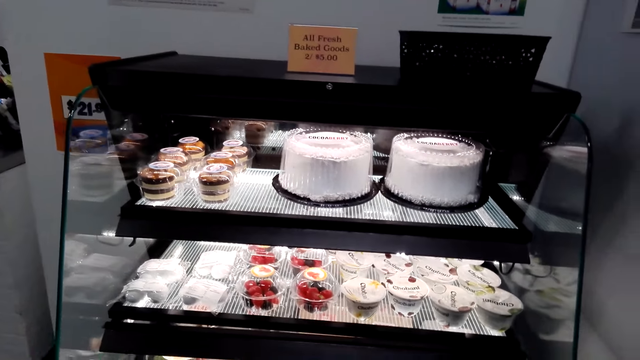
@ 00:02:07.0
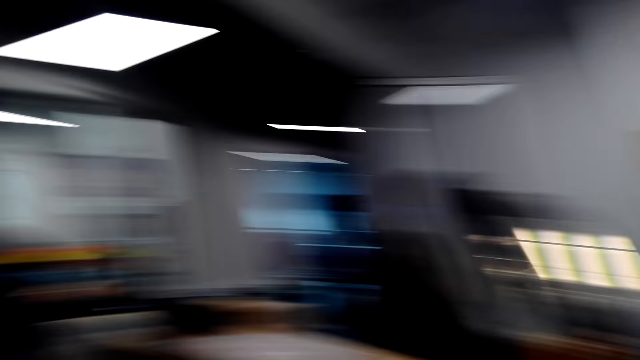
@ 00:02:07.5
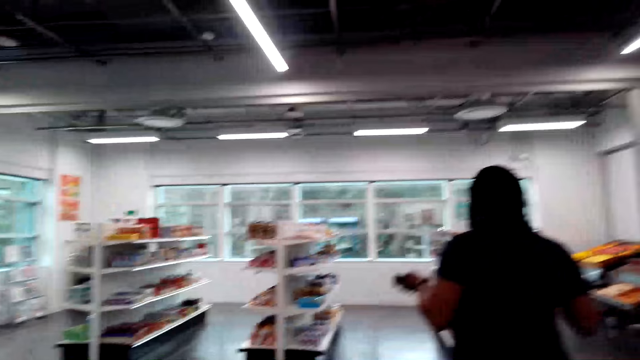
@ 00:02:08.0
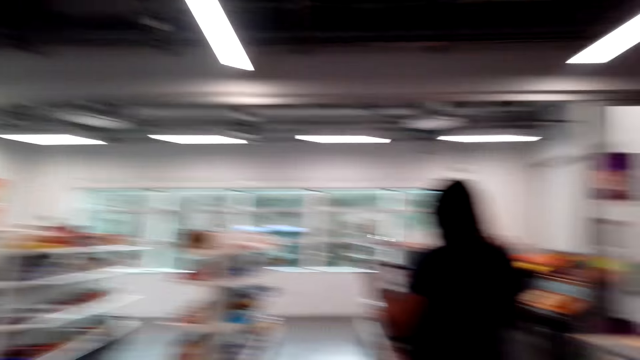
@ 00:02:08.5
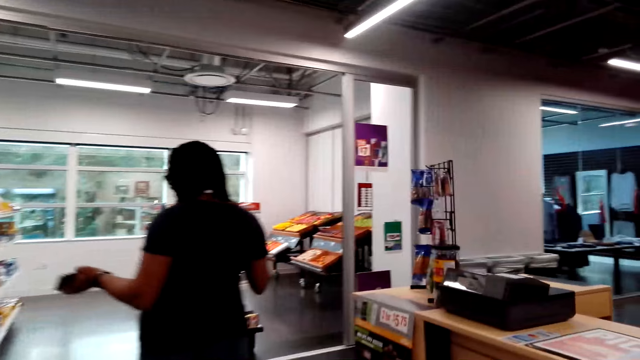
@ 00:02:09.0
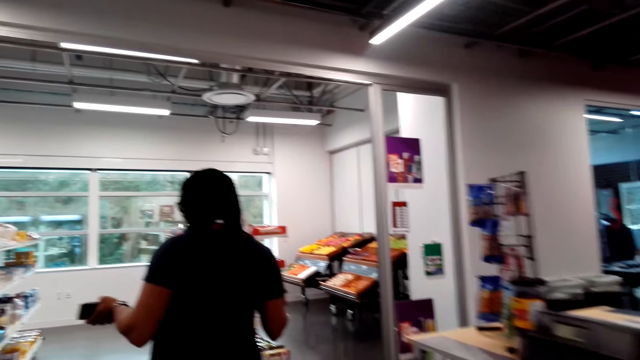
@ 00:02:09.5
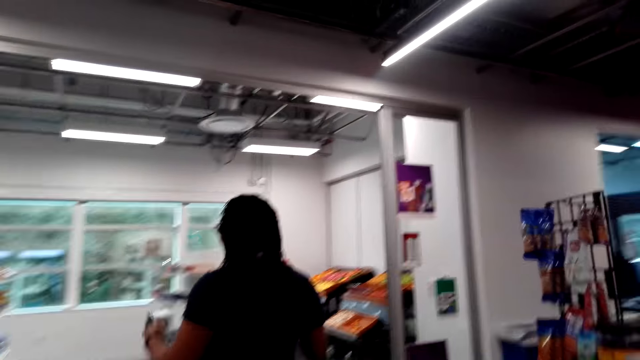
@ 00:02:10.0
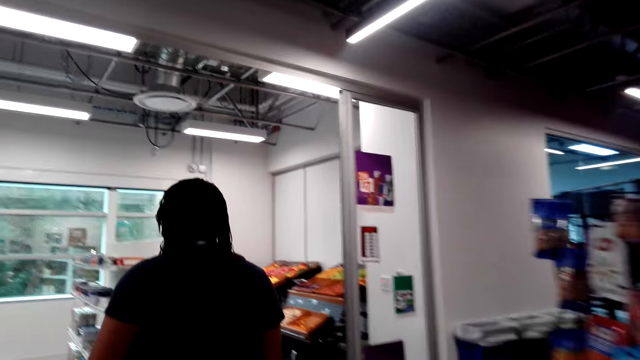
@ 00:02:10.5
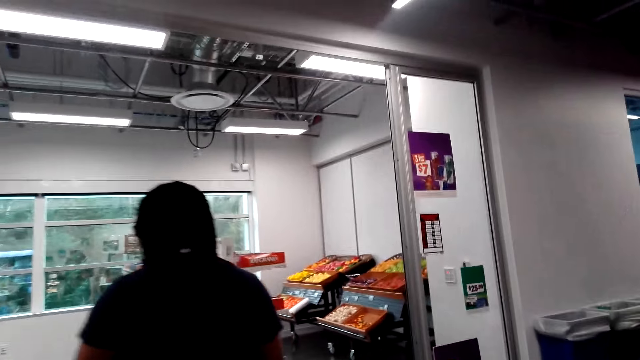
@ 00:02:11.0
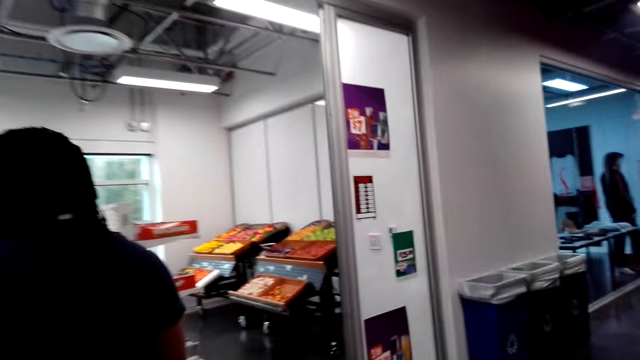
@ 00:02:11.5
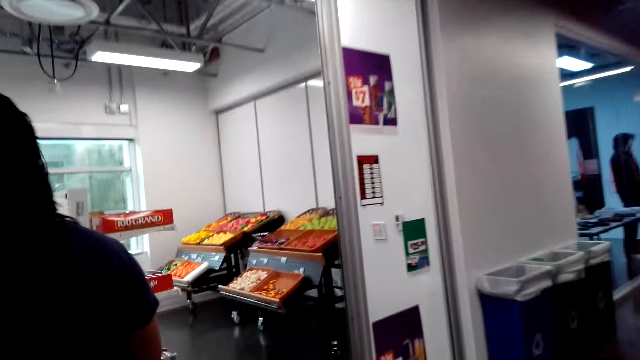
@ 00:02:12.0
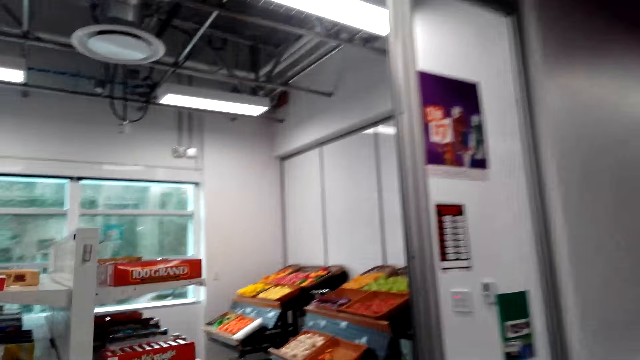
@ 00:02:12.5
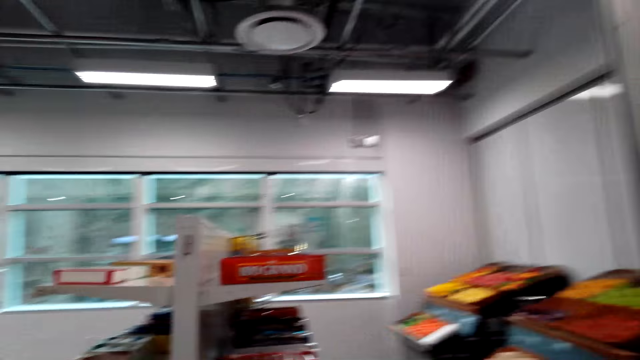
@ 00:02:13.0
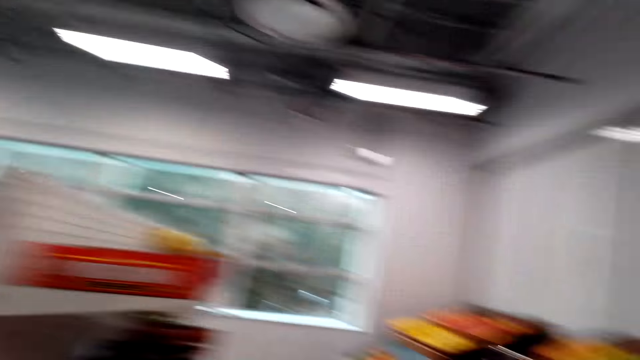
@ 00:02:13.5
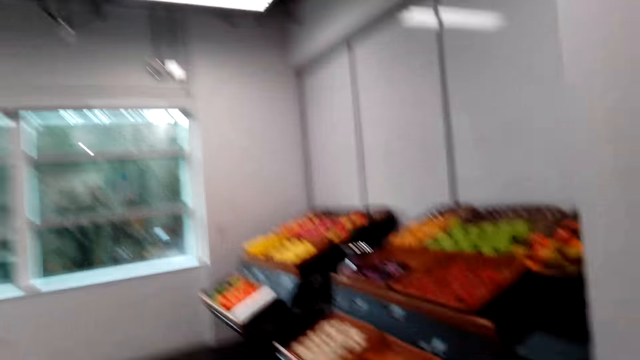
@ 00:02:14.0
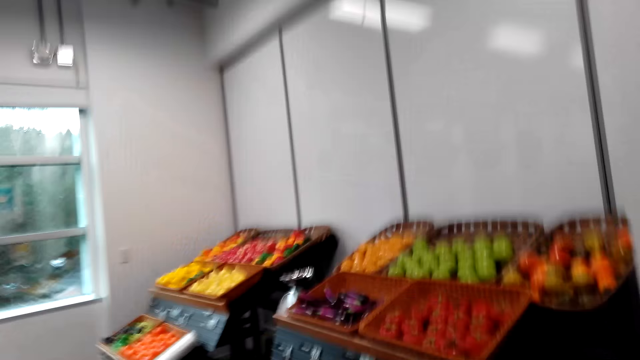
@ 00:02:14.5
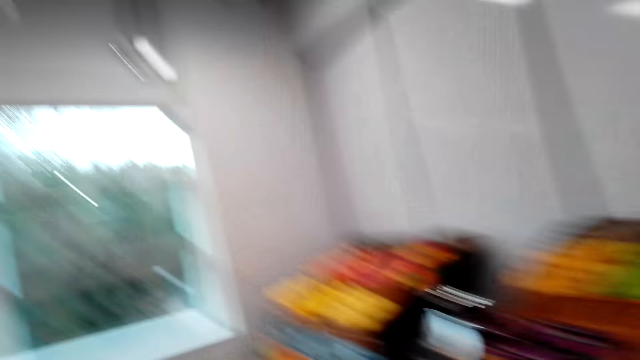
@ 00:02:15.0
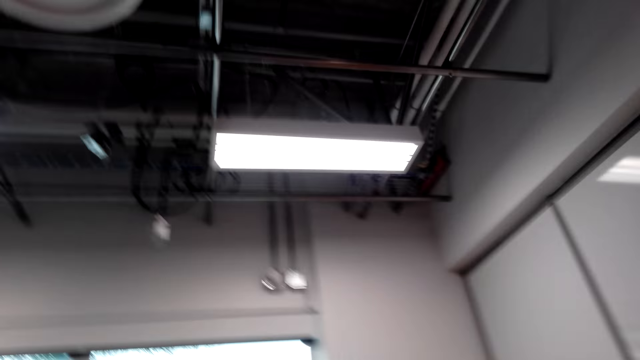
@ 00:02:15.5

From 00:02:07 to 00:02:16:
The camera wearer looks at the bakery grill. They turn around. They walk in the supermarket. They speak to a woman.

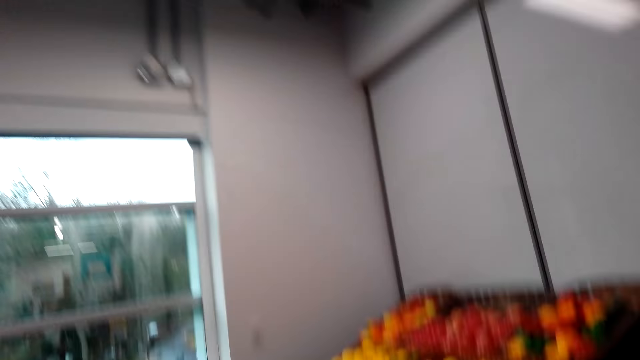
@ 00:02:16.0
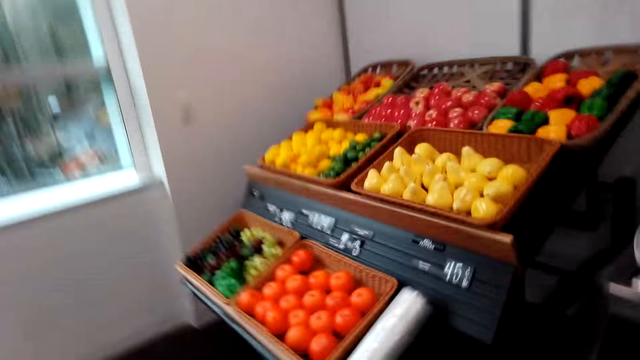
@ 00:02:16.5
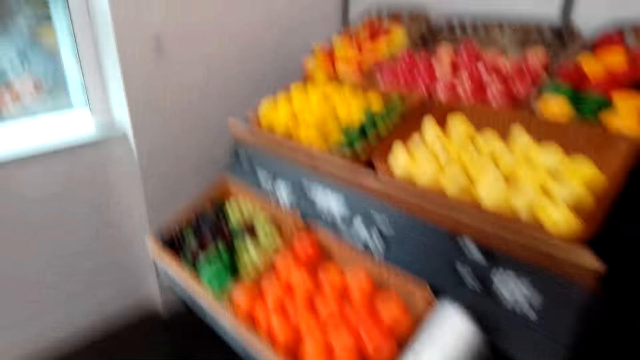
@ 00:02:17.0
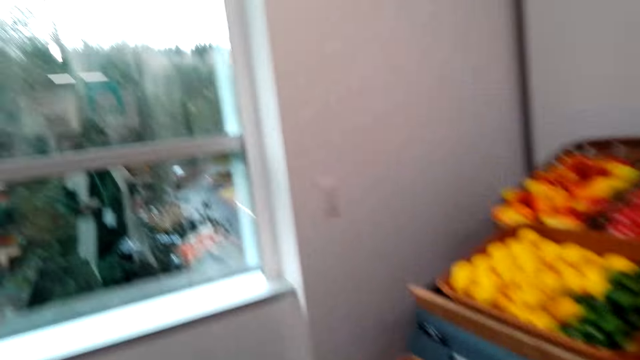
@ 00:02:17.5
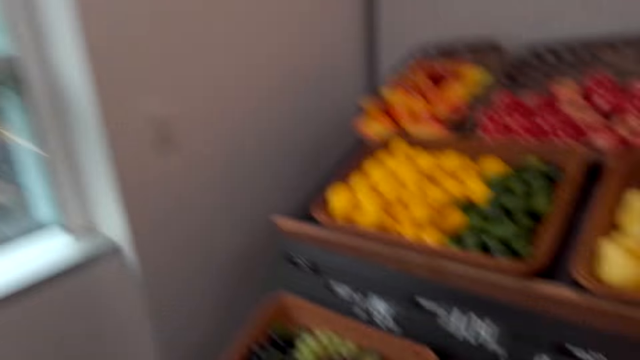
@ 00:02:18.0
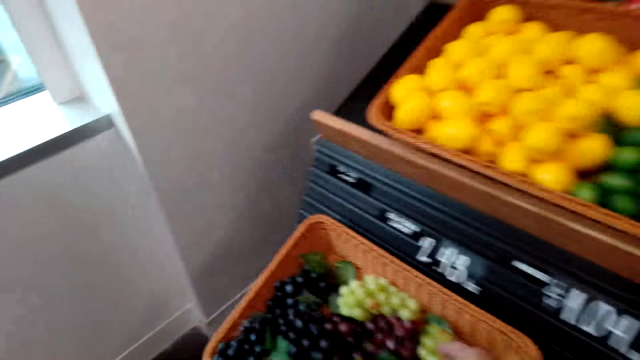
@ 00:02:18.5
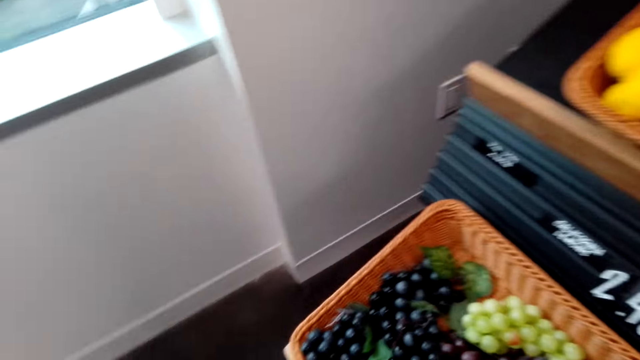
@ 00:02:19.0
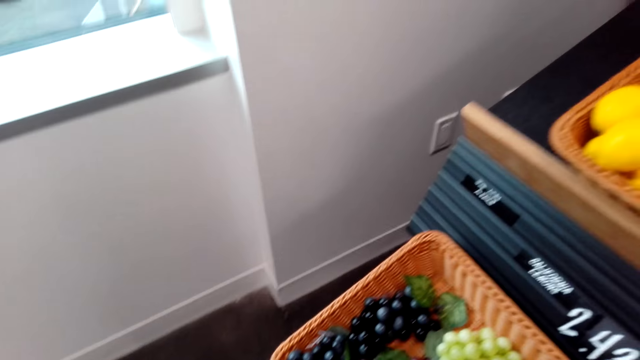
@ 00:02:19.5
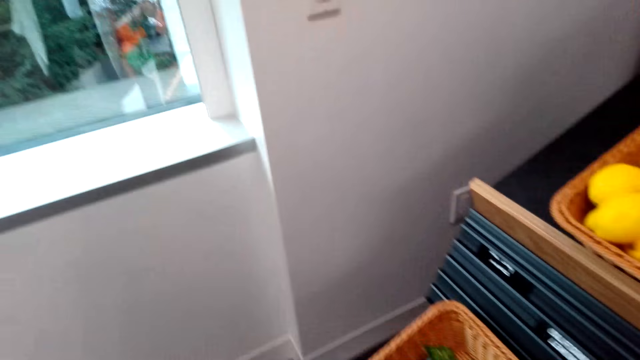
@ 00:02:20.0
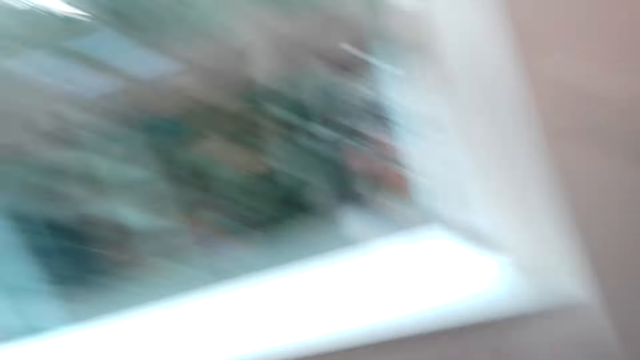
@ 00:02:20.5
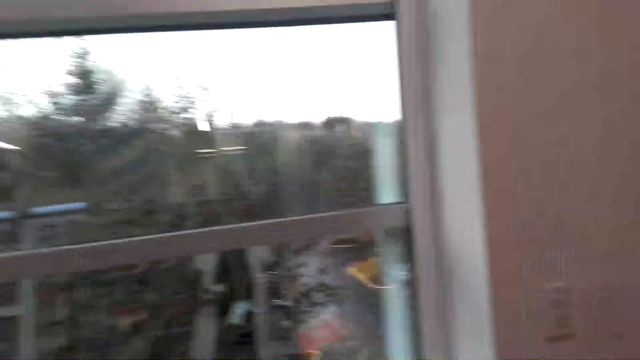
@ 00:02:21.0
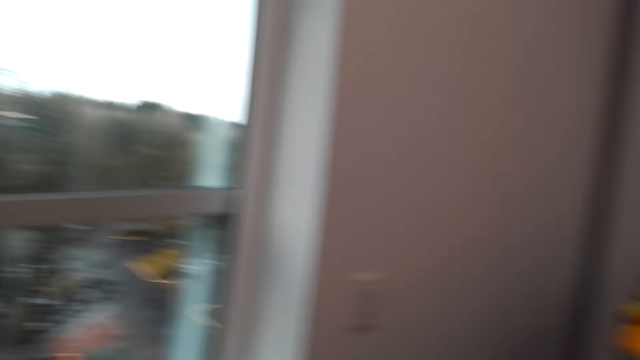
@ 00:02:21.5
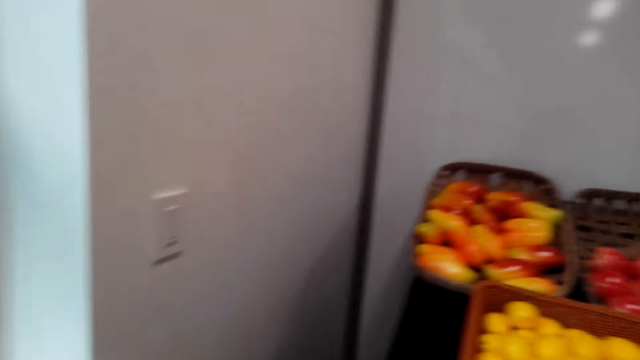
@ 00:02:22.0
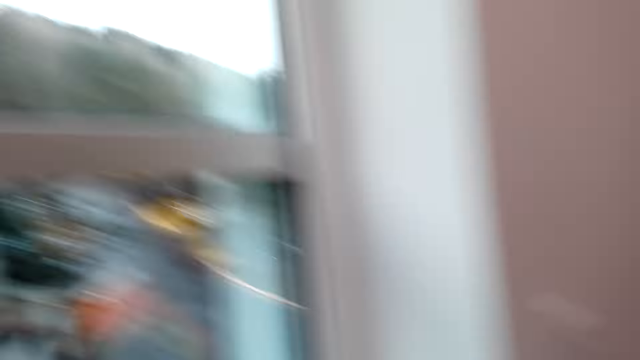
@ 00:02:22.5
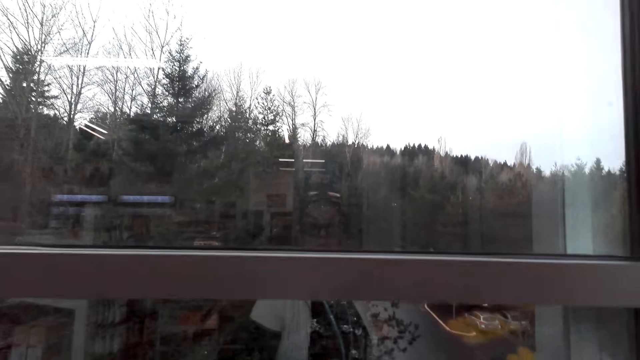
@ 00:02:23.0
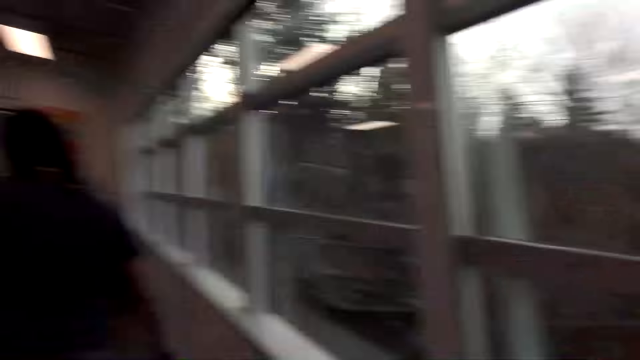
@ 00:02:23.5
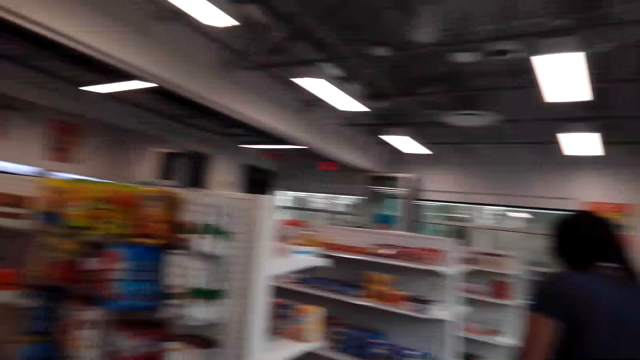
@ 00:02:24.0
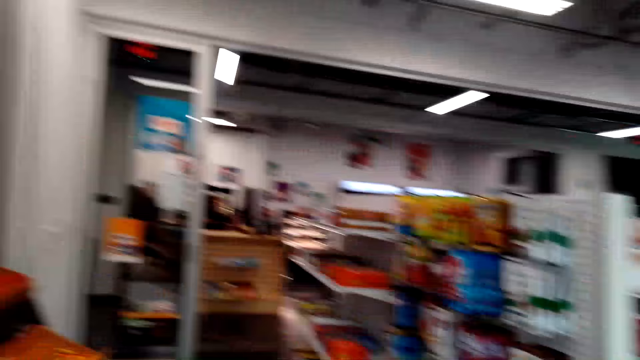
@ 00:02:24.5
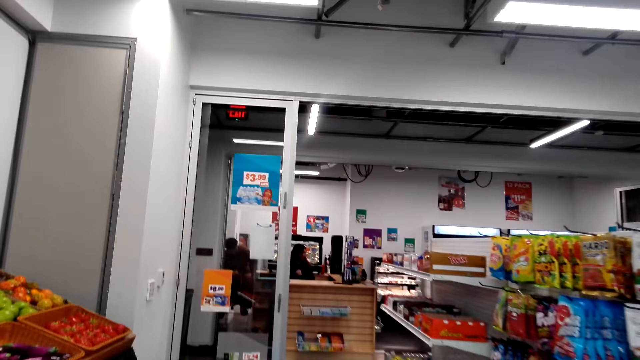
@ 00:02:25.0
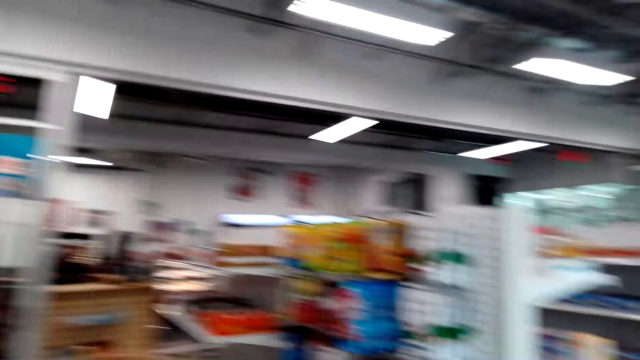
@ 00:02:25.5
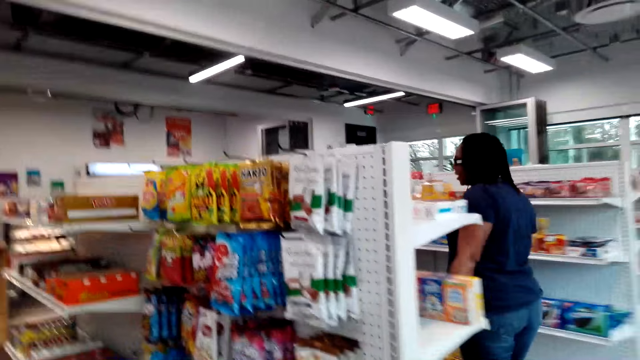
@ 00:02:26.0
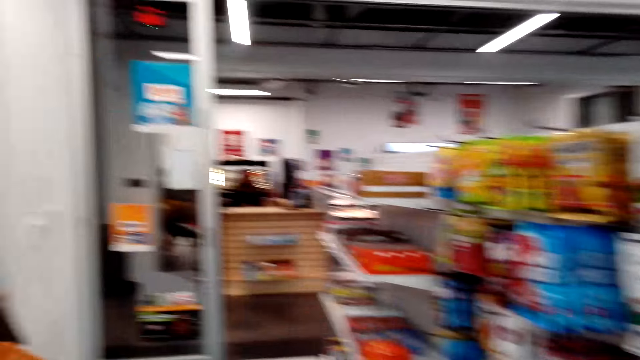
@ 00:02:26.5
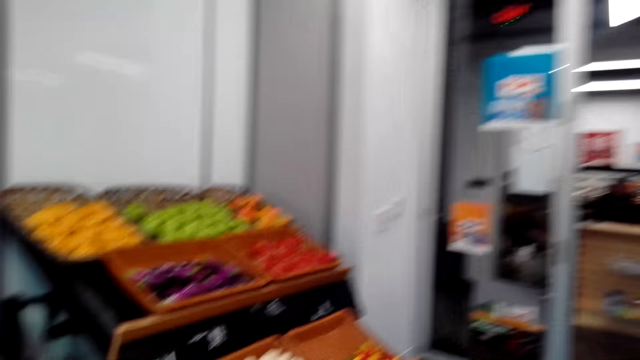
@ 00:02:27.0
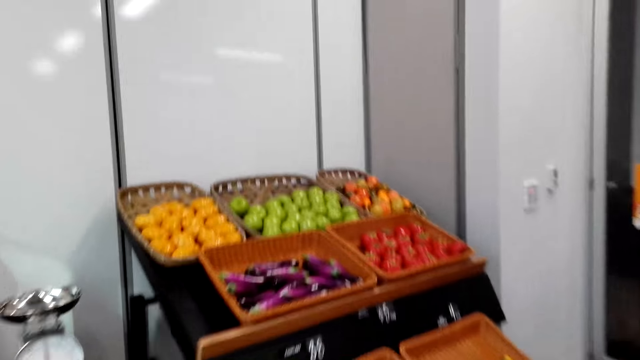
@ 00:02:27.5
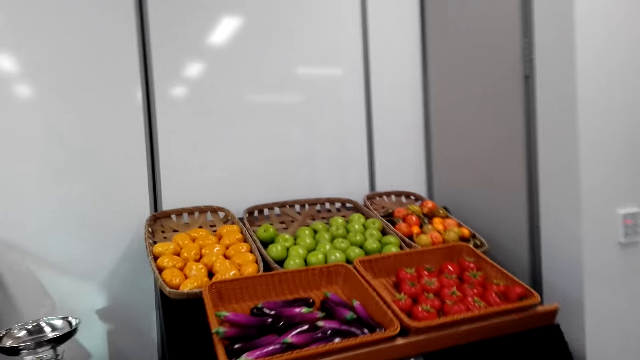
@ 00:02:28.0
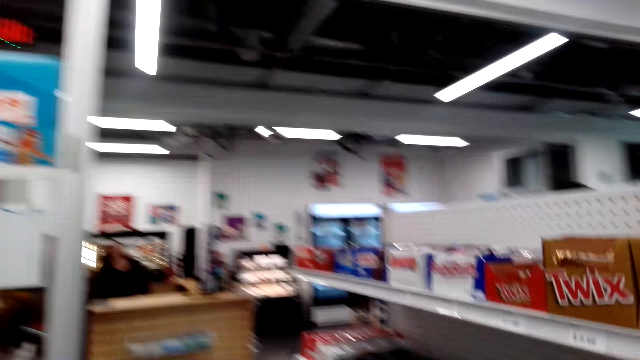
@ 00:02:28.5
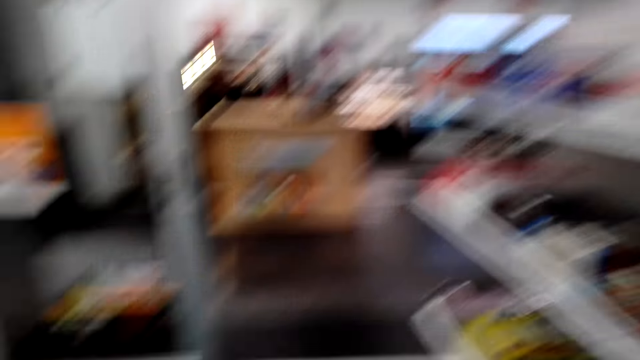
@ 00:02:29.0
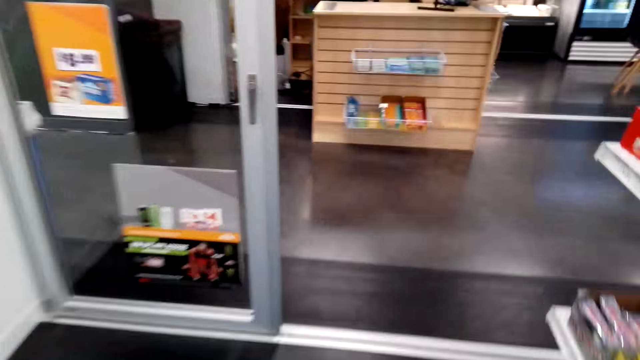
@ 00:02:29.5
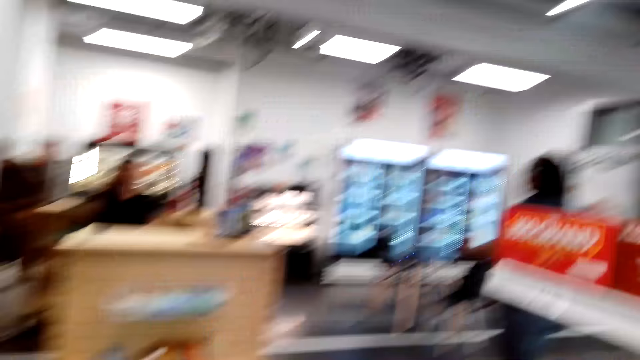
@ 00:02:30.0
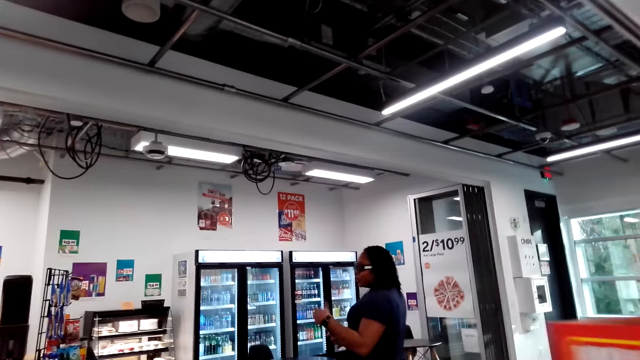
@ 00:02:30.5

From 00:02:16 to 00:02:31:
The camera wearer laughs. They walk in the supermarket. They speak to a woman. They look at the berry fruits. They look around the supermarket. They walk in the supermarket. They look around the supermarket.
